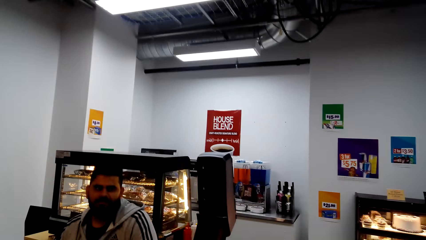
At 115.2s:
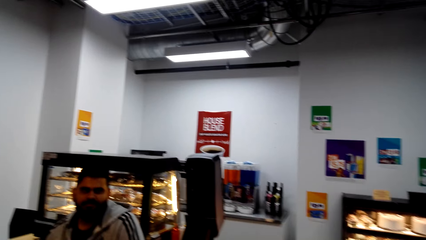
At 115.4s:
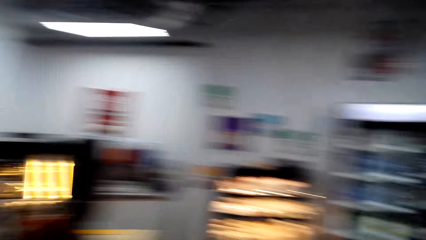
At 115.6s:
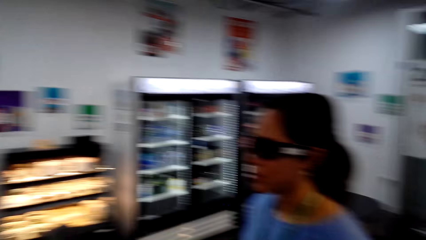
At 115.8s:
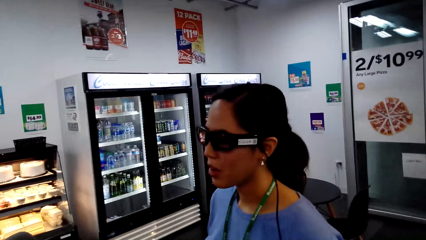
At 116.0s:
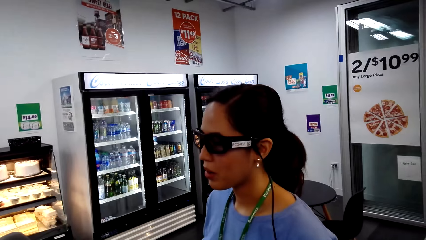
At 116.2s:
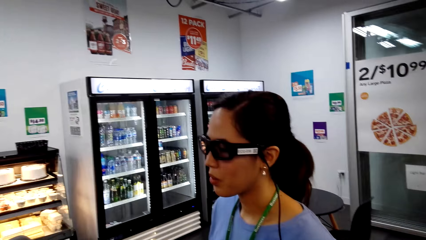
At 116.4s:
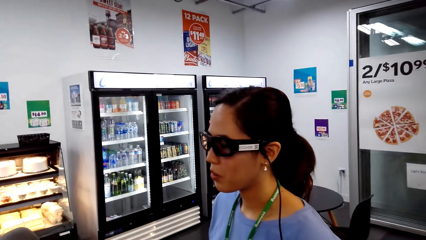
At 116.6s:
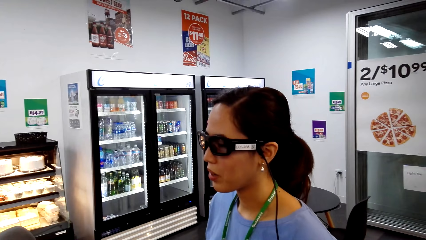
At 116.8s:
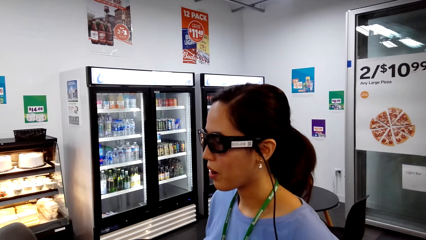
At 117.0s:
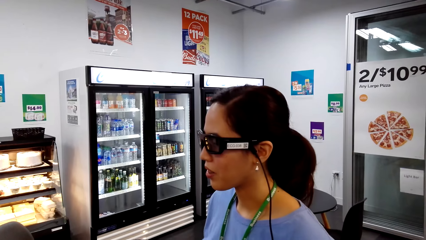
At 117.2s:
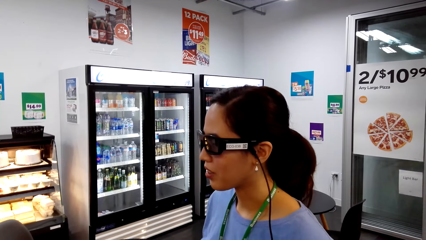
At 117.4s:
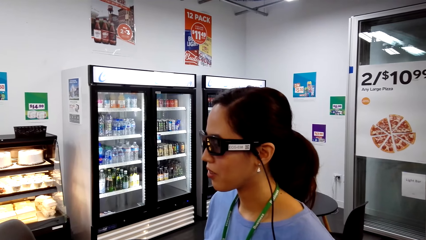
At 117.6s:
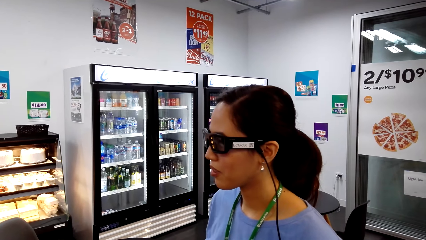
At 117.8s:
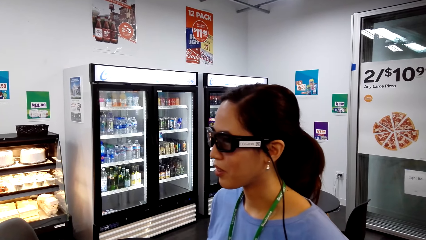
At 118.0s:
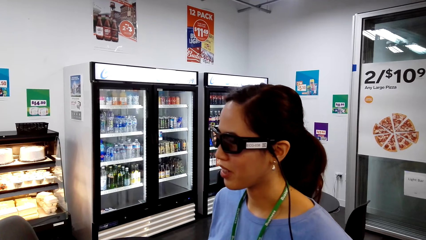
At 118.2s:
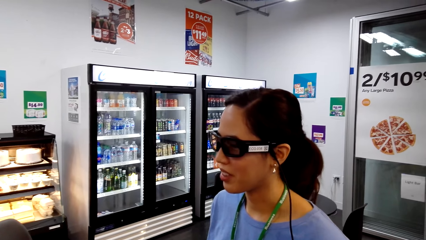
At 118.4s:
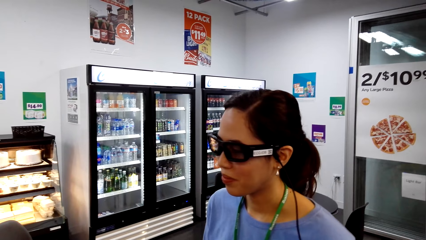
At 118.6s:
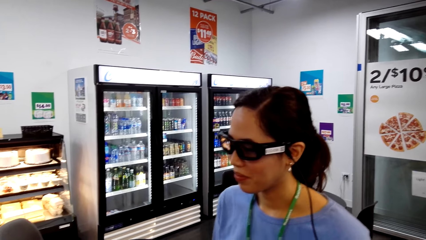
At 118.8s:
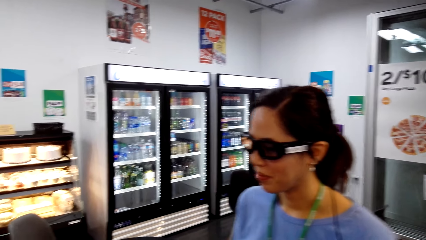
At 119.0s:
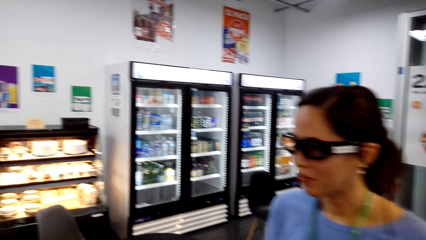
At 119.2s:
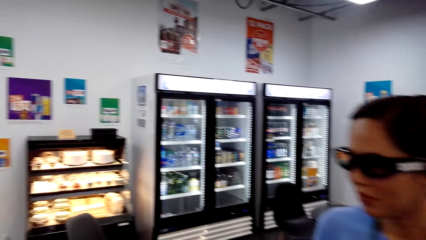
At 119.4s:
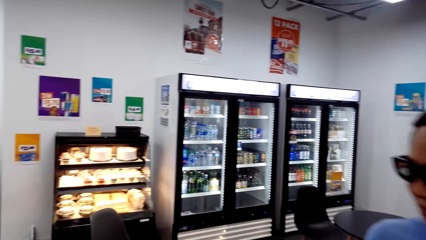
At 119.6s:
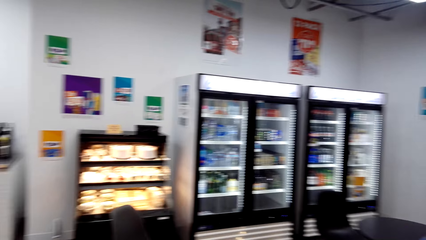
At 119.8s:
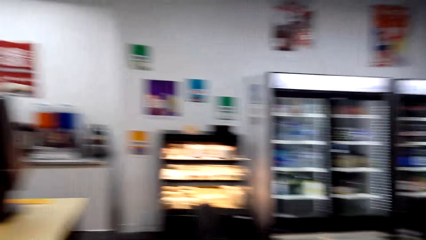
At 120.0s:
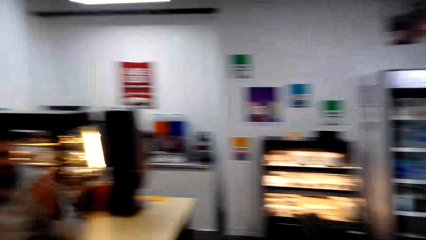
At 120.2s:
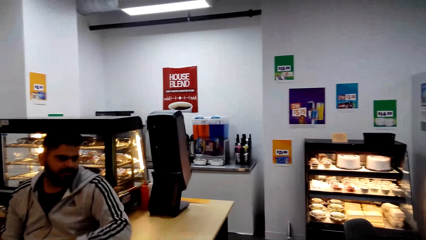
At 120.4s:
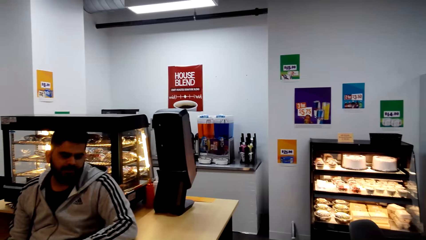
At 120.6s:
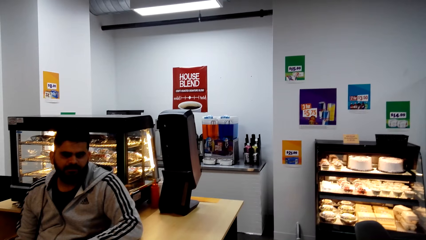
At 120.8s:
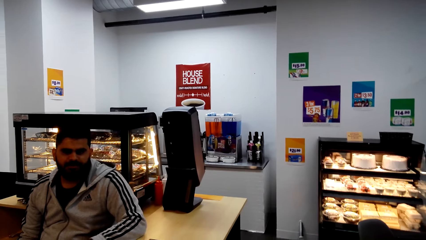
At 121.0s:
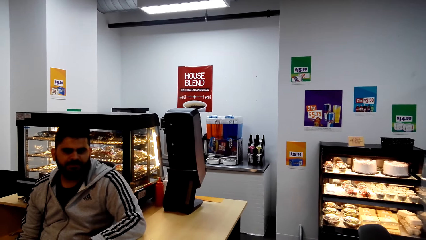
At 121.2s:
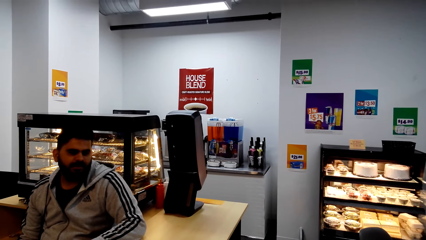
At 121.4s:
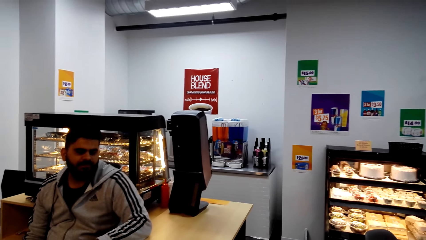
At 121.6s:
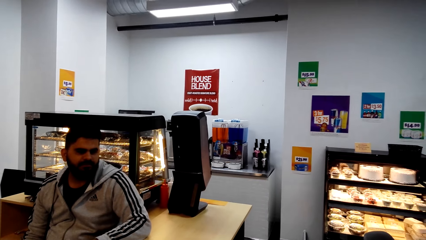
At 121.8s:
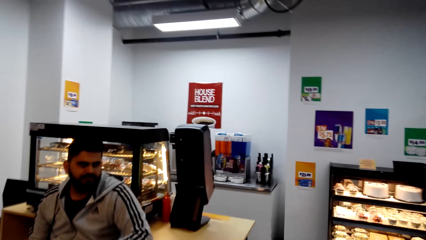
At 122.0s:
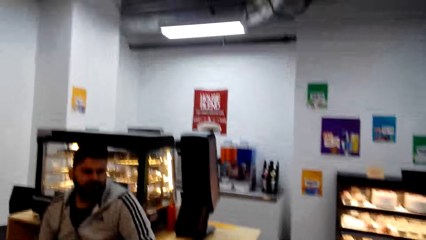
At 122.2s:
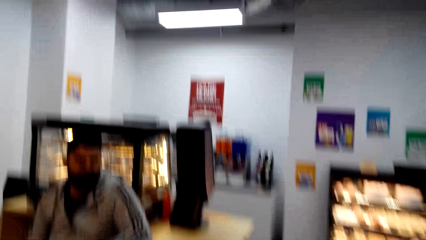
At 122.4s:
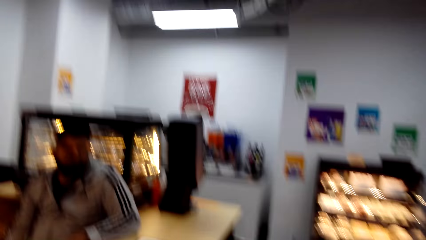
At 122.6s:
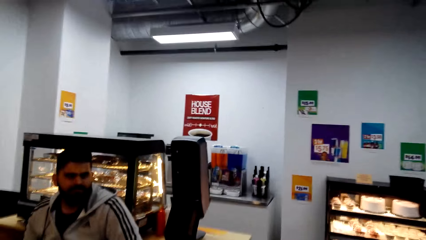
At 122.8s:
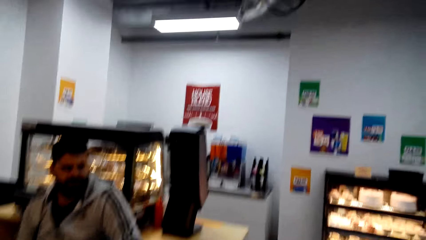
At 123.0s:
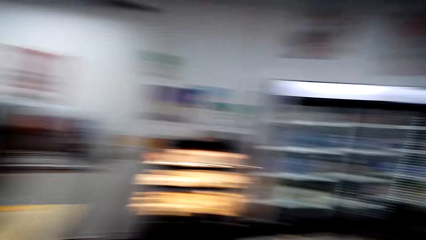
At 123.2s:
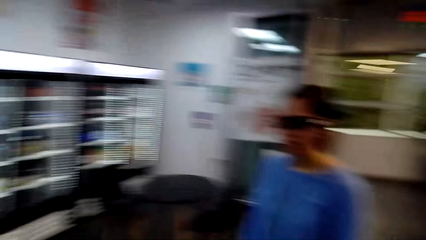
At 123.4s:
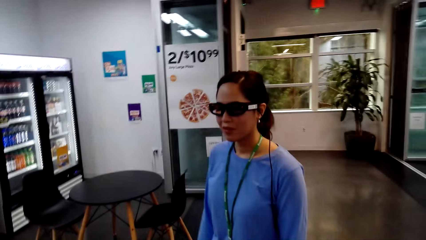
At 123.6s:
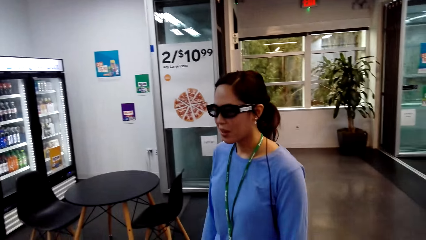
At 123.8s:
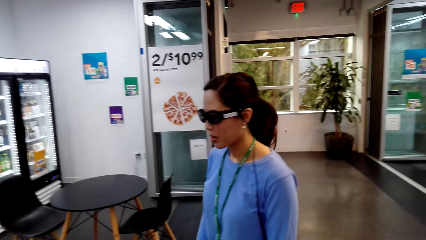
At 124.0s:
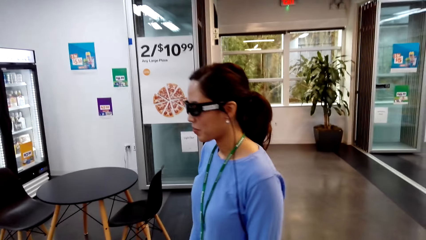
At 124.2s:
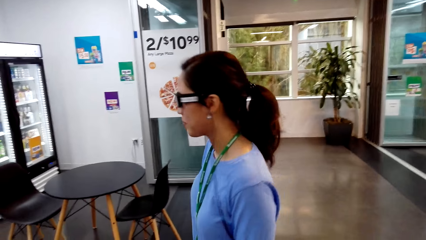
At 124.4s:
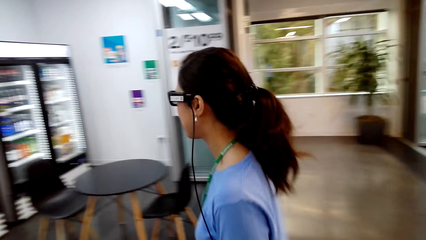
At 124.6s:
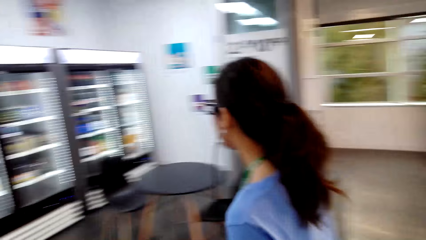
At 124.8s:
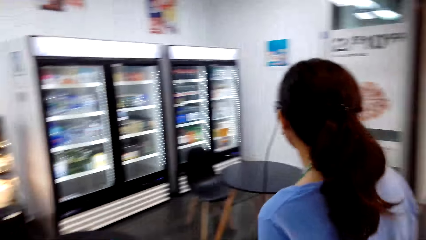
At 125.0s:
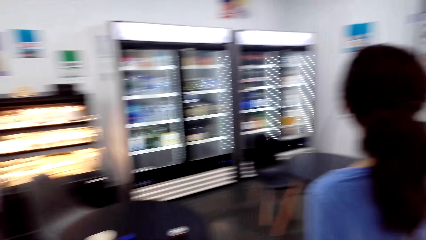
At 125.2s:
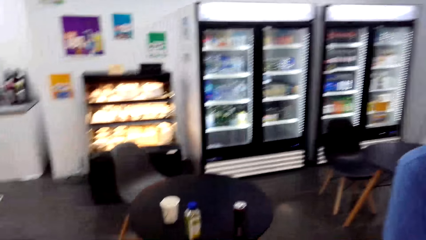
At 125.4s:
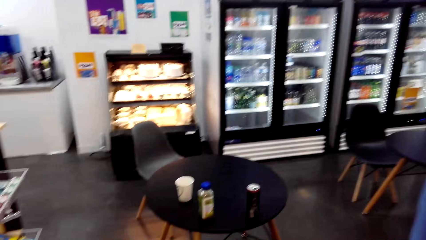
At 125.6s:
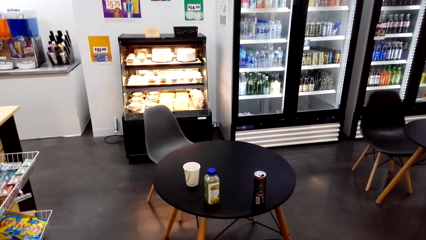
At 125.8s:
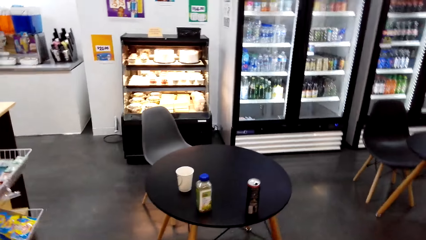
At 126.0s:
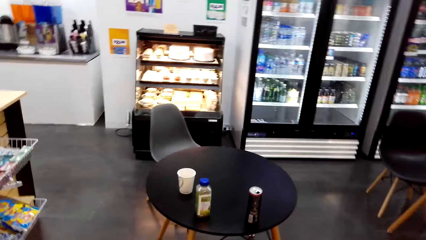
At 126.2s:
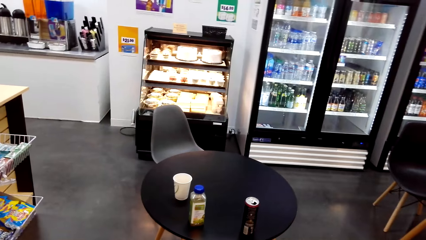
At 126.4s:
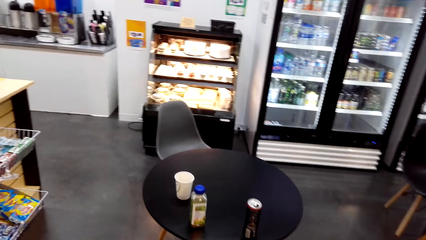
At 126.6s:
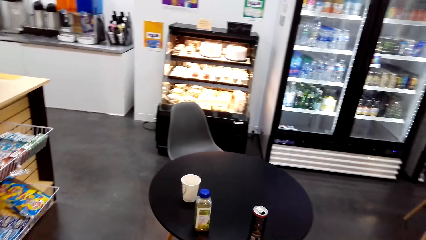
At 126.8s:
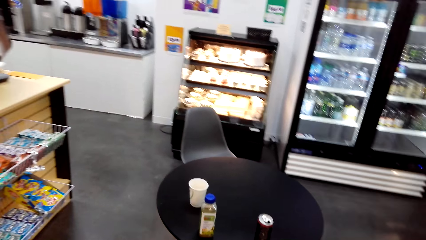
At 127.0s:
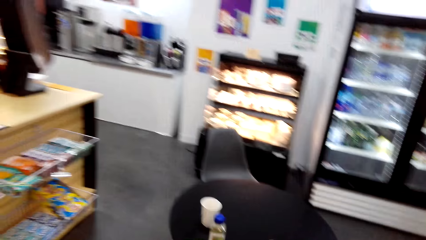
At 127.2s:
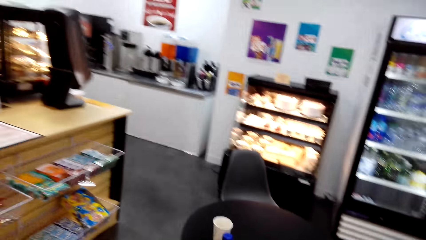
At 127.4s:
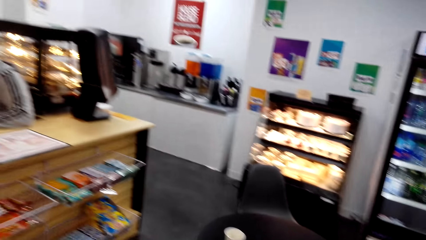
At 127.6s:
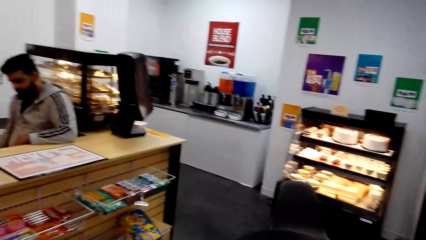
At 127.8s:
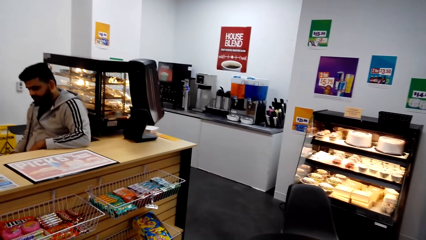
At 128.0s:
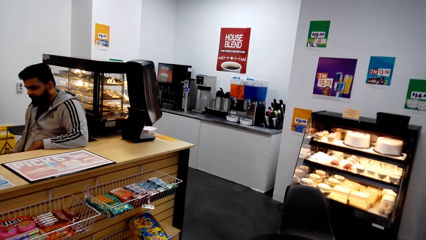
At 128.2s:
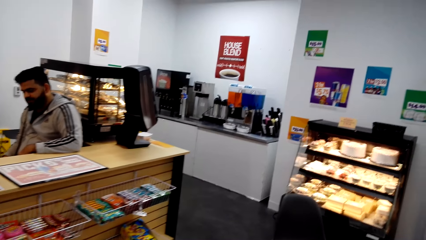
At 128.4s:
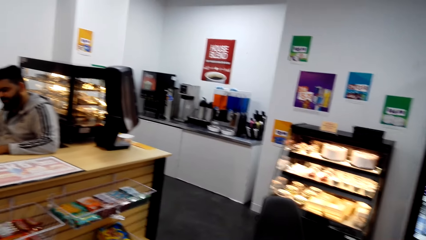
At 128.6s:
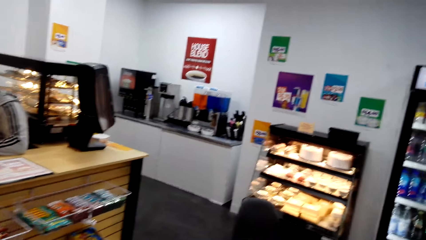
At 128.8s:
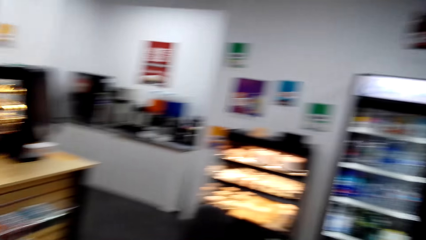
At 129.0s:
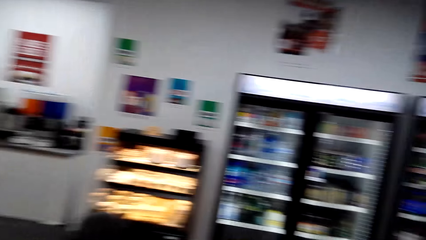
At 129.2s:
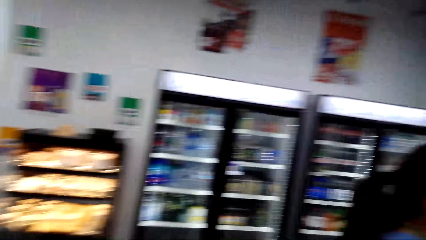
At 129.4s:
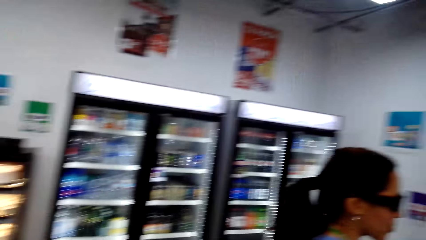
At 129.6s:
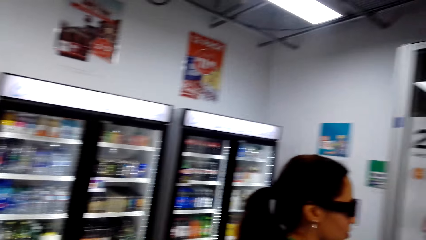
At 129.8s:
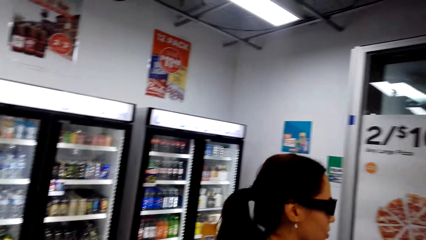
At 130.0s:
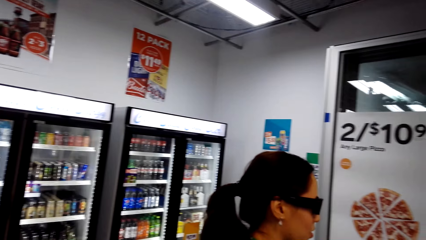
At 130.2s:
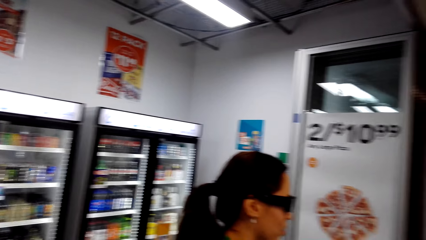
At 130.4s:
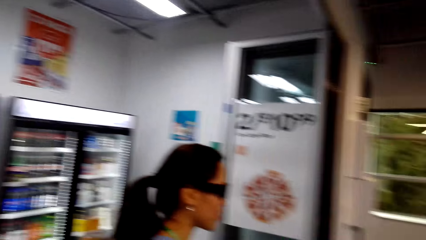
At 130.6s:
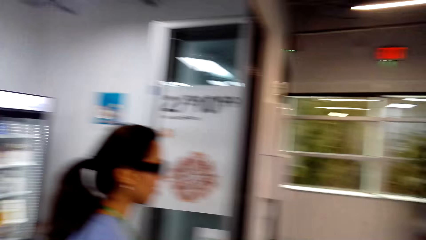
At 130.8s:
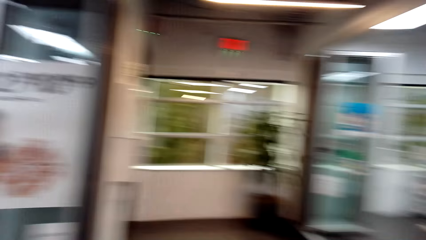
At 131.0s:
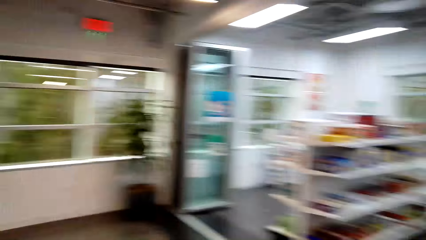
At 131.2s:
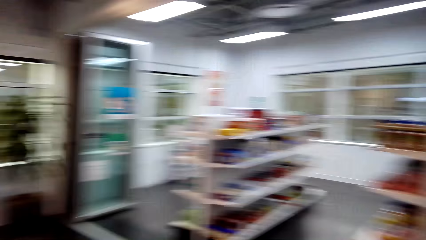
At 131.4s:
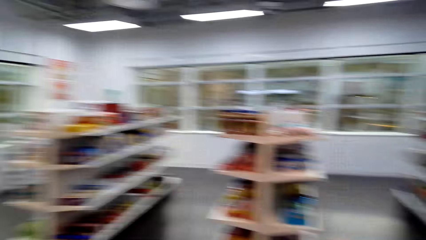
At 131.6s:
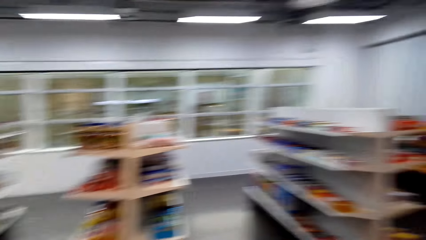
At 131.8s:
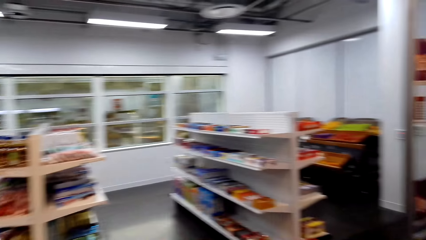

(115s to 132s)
The camera wearer looks at a lady.
